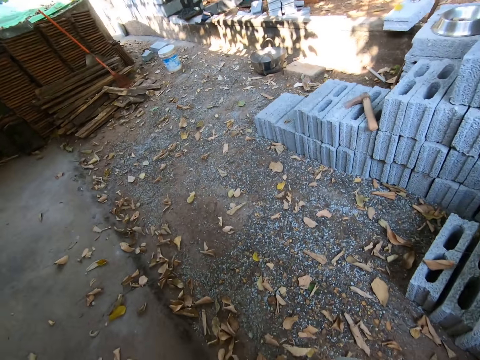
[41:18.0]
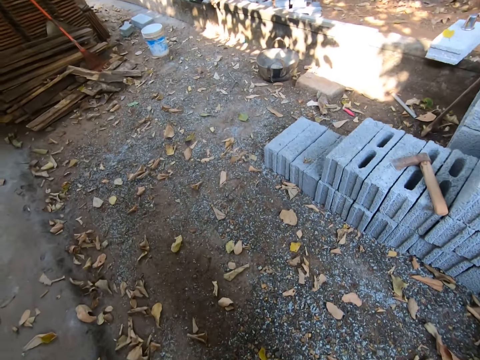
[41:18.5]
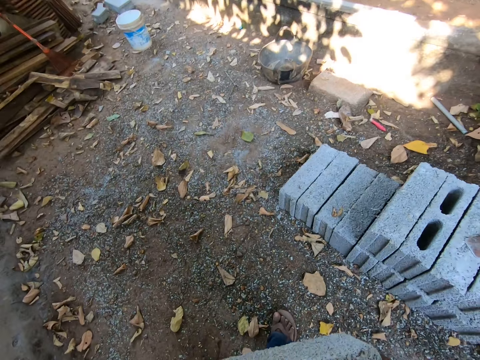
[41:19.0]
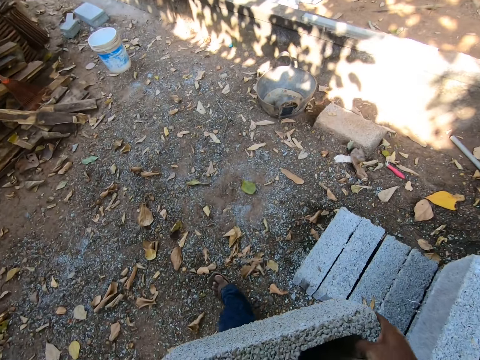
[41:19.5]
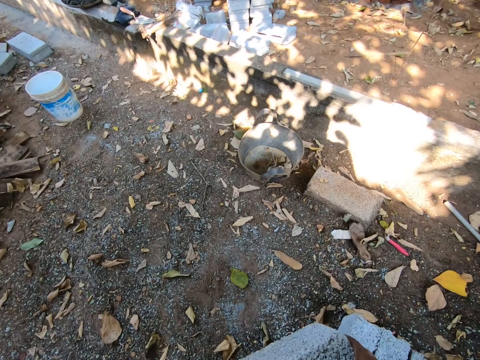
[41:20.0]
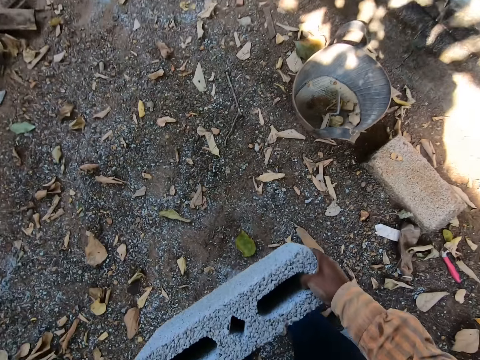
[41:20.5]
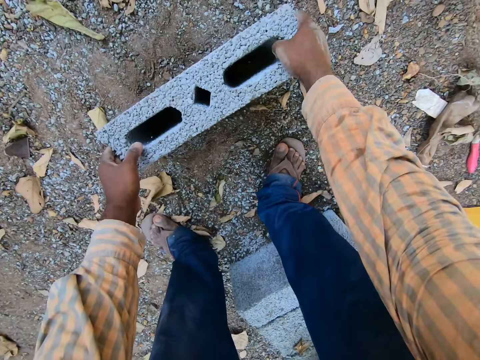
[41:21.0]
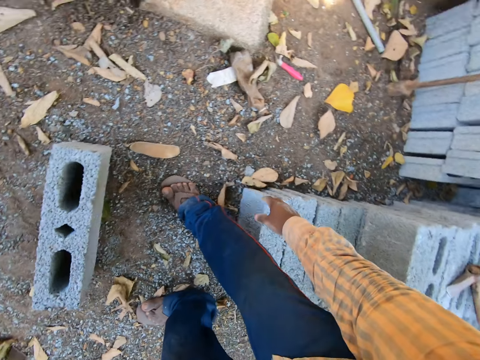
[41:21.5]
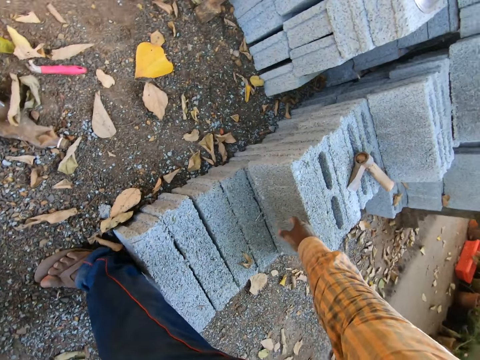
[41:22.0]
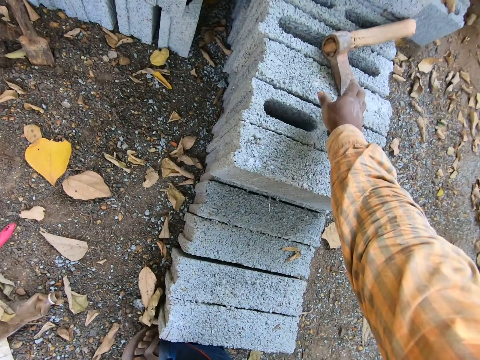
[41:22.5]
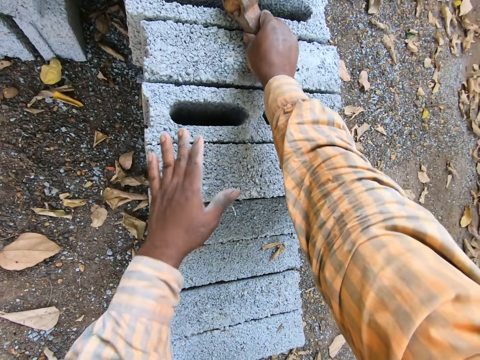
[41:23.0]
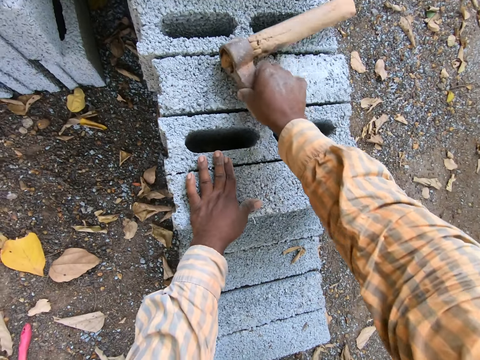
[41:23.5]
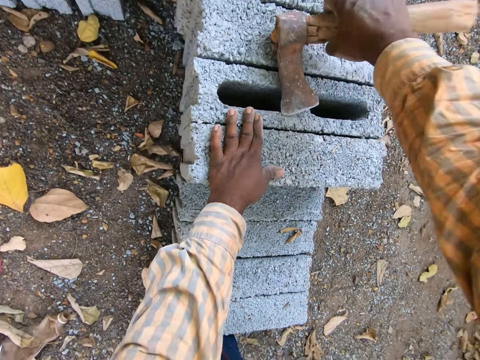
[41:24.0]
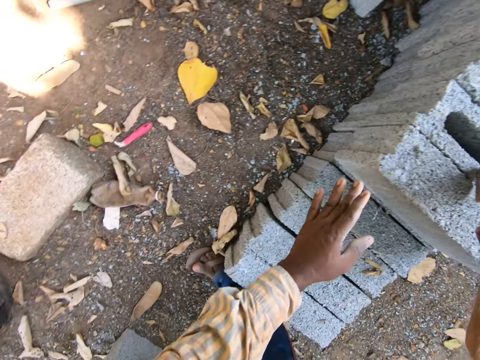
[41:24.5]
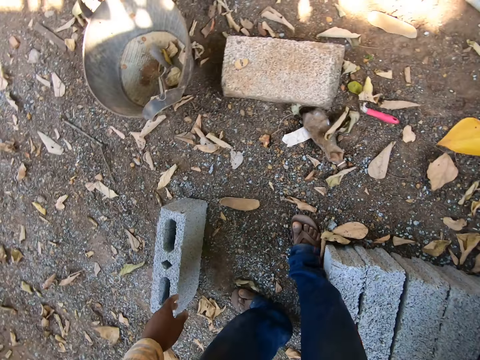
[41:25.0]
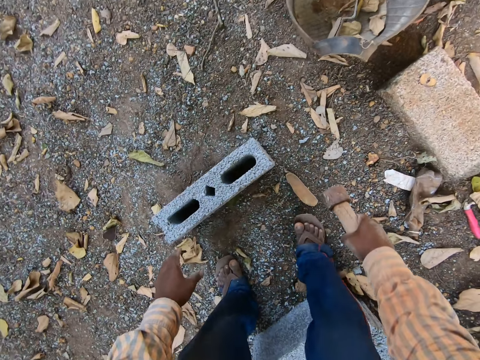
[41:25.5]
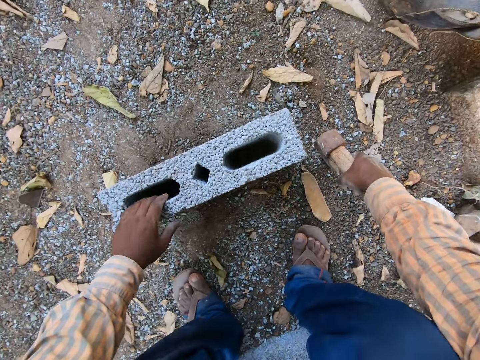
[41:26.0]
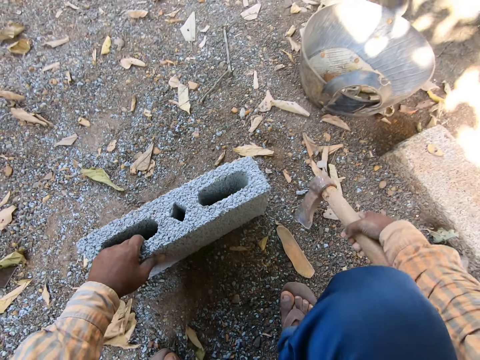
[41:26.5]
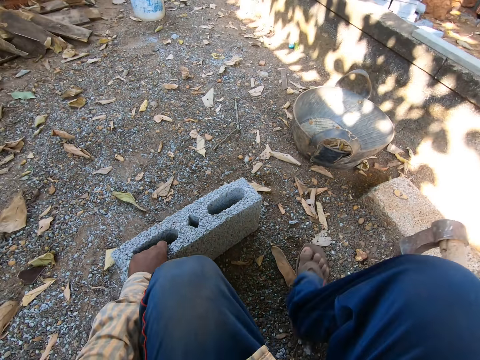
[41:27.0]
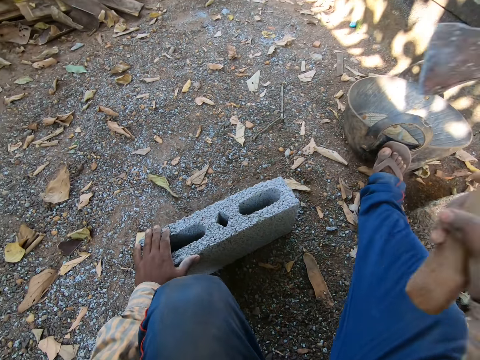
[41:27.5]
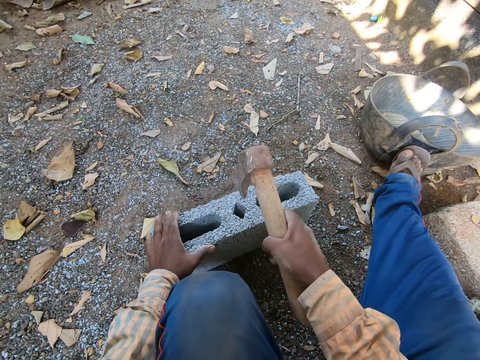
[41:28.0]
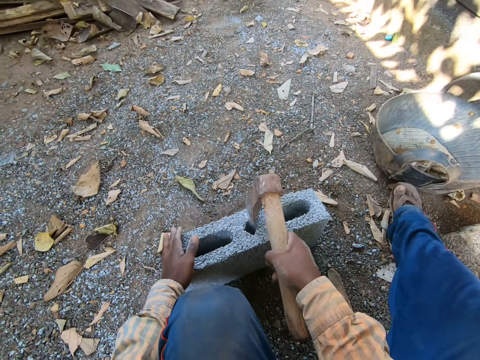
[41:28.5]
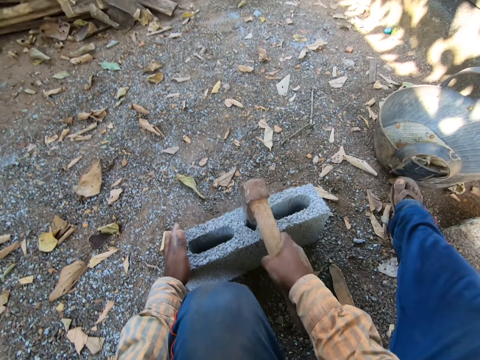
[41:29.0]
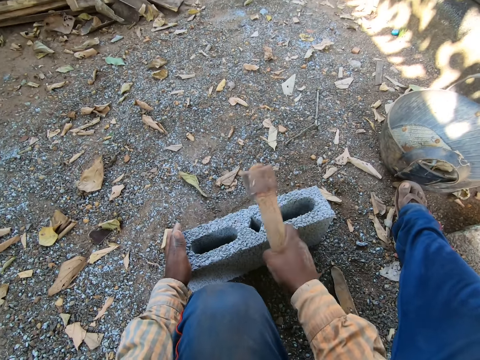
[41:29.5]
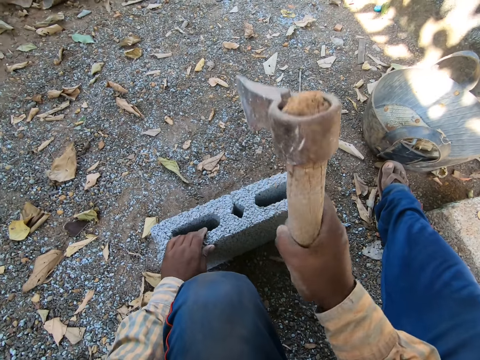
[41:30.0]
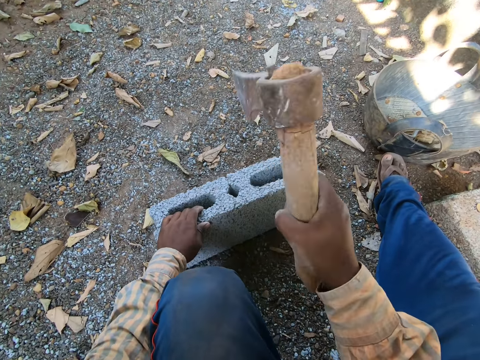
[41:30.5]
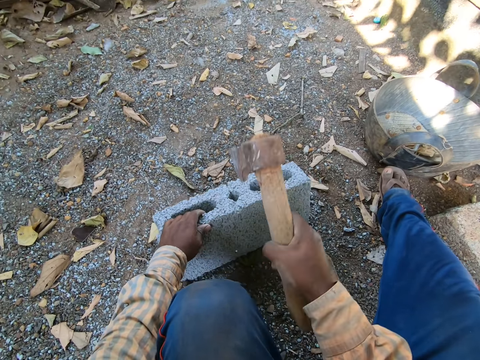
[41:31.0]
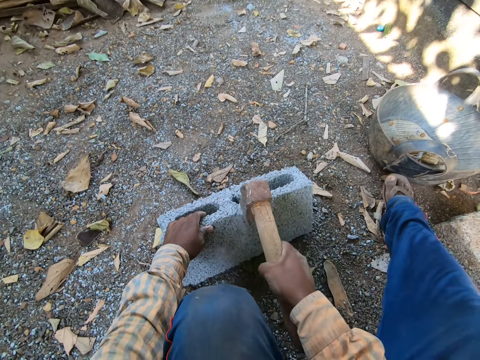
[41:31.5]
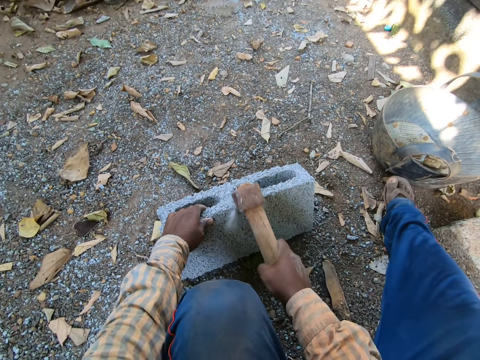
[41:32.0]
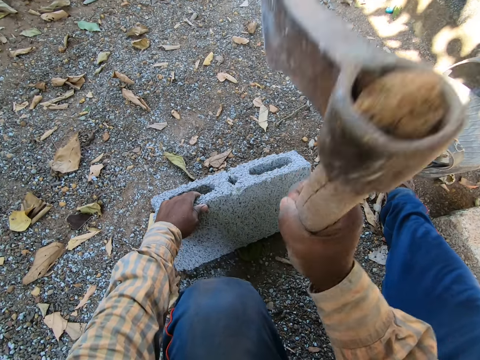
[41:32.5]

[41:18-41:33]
The camera wearer drops the concrete box on the ground with both hands. He picks up the axe on the pile of concrete blocks with his right hand. He holds the concrete block with his left hand. He hits the concrete block with the axe in his right hand.

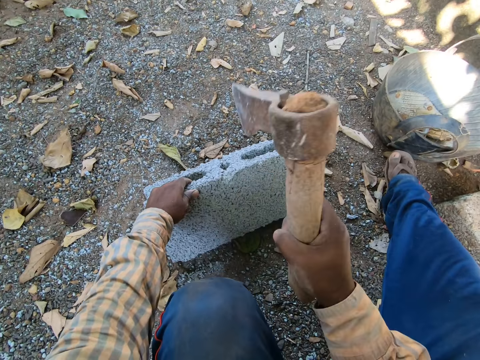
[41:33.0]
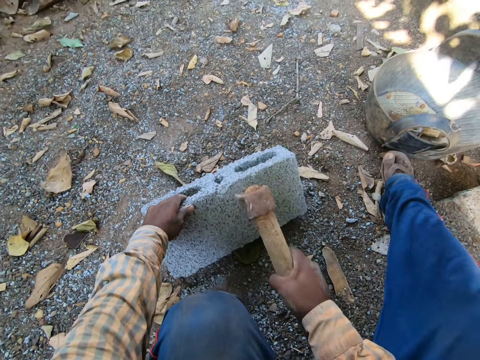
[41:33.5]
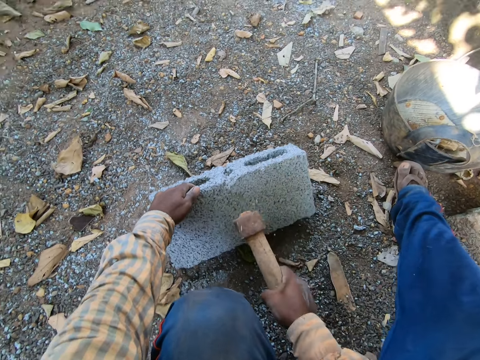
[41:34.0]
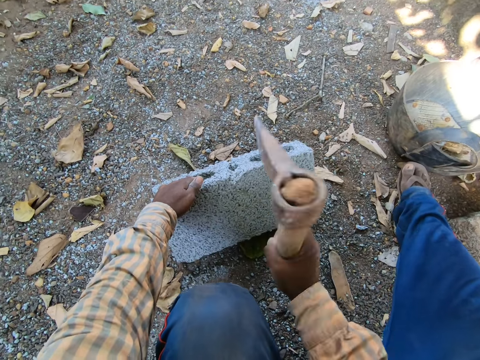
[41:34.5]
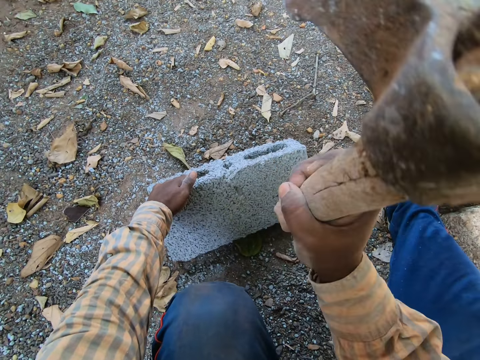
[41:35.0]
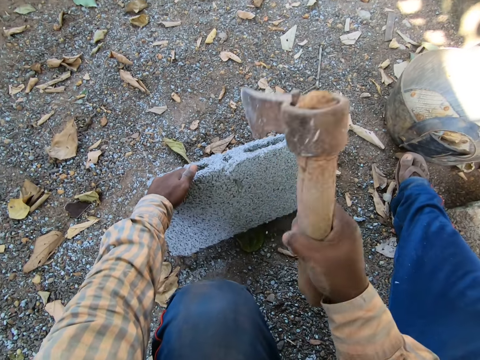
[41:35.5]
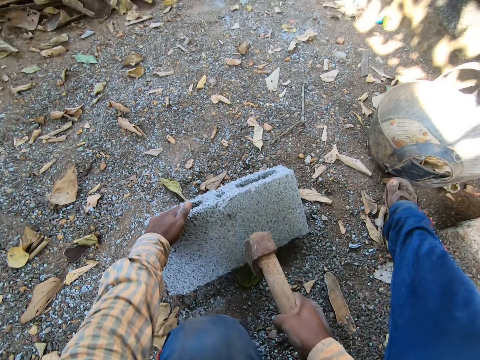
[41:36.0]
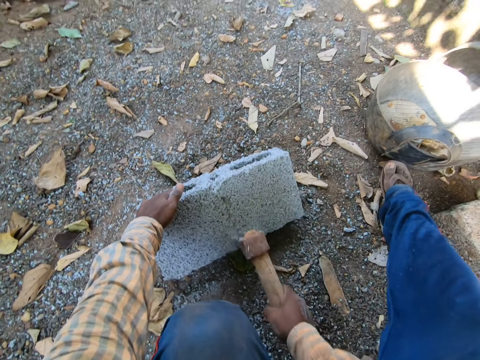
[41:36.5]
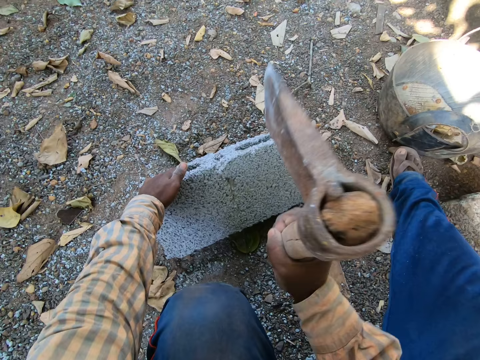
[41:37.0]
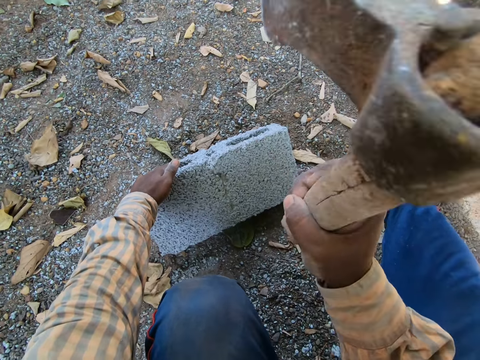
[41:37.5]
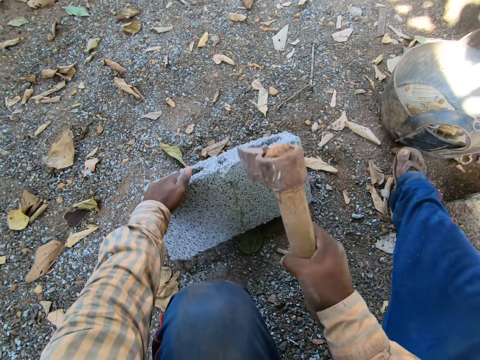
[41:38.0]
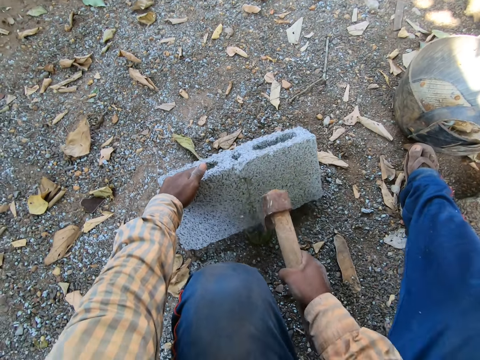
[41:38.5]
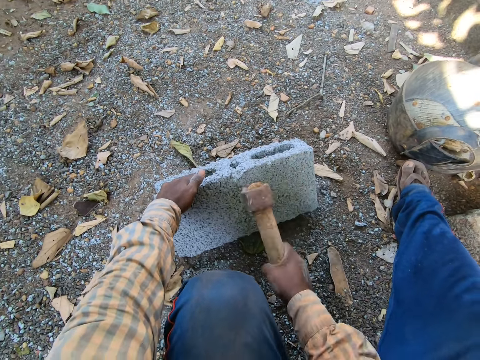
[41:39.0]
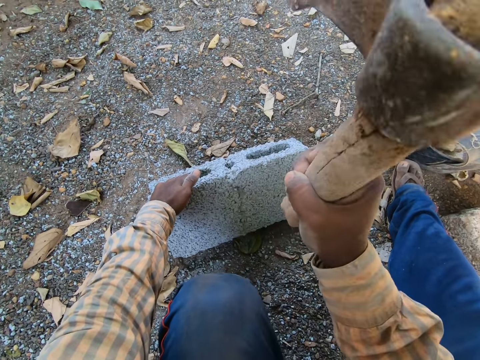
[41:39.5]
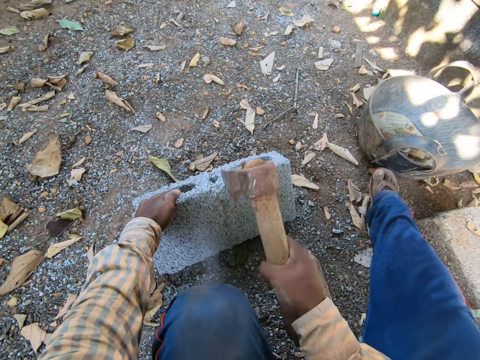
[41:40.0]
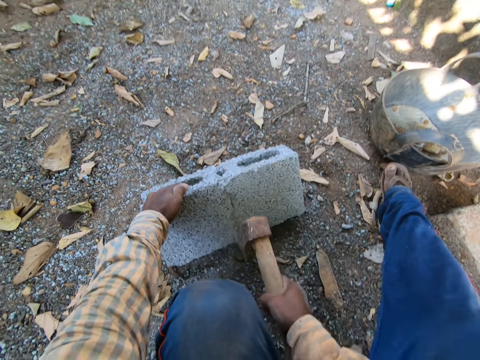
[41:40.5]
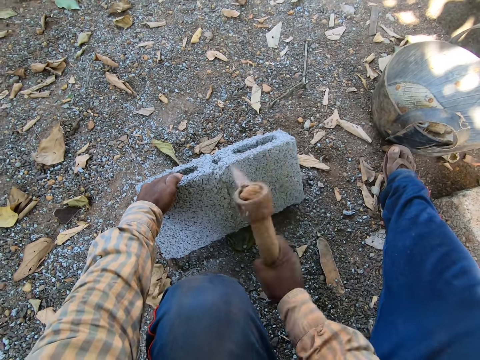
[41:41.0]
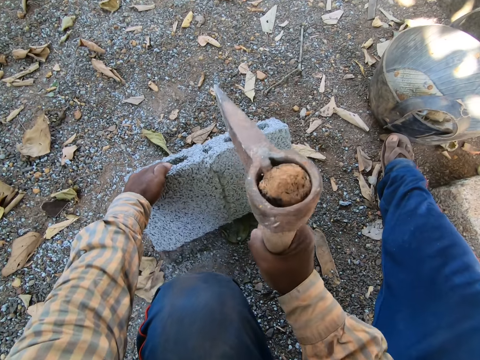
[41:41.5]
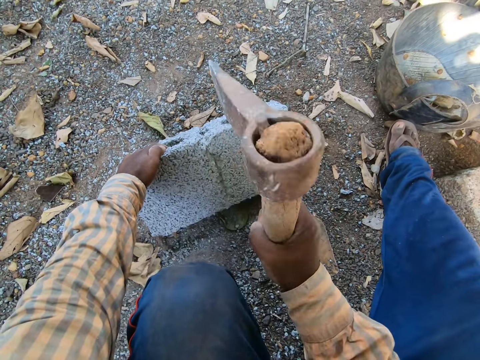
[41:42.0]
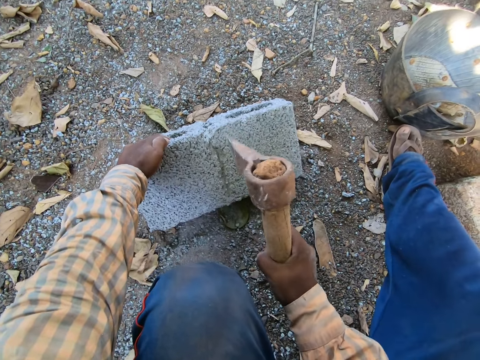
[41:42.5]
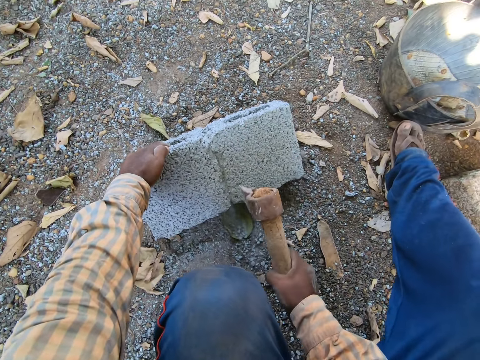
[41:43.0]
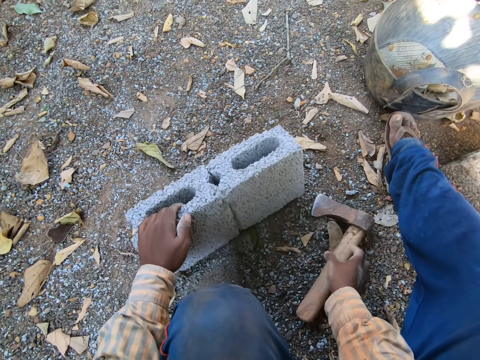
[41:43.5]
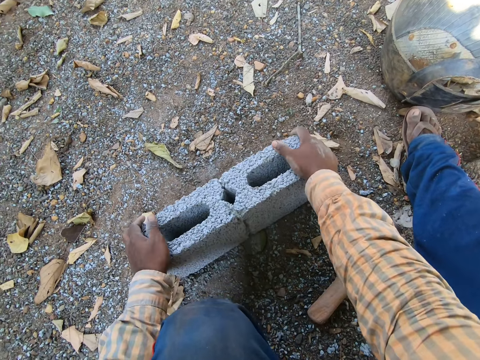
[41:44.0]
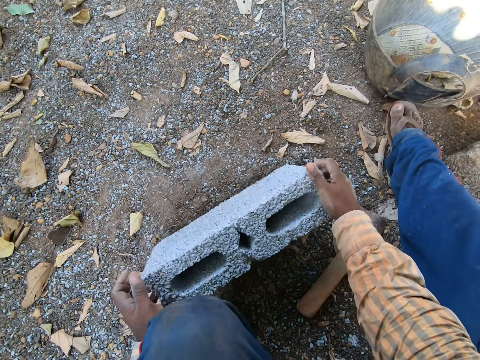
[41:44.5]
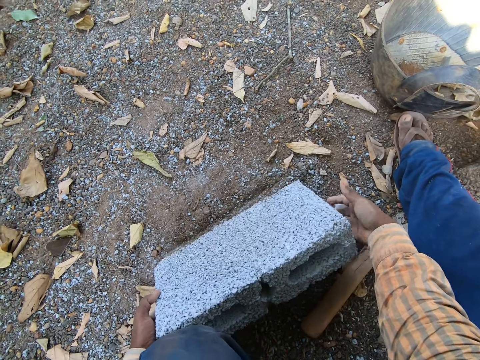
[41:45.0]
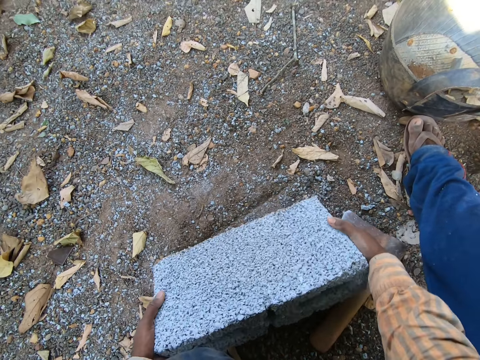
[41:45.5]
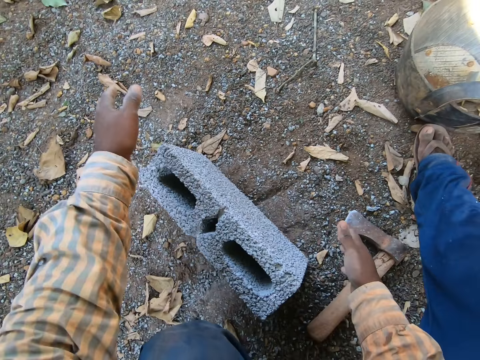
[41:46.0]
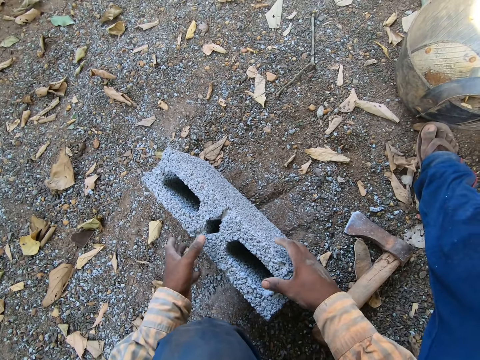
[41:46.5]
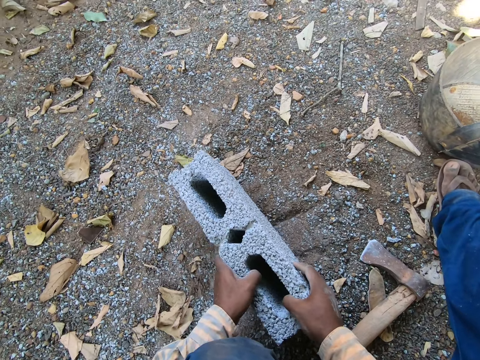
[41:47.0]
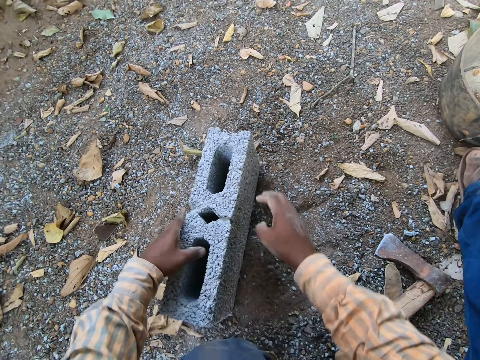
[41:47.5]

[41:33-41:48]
The camera wearer drops the axe in his right hand on the ground. He turns the concrete block with both hands.
